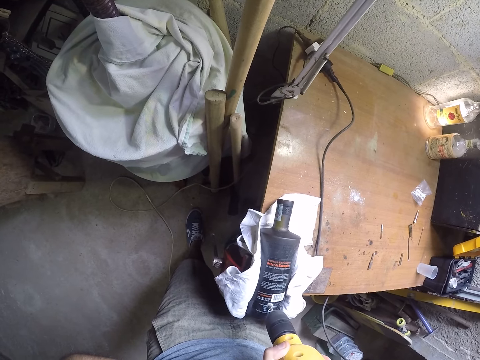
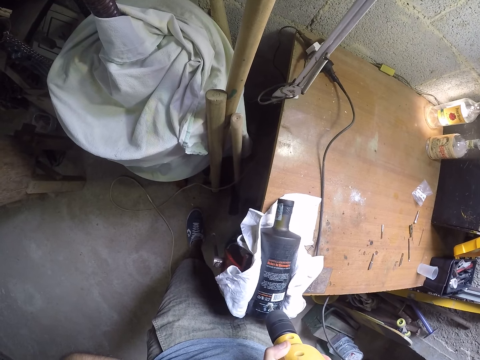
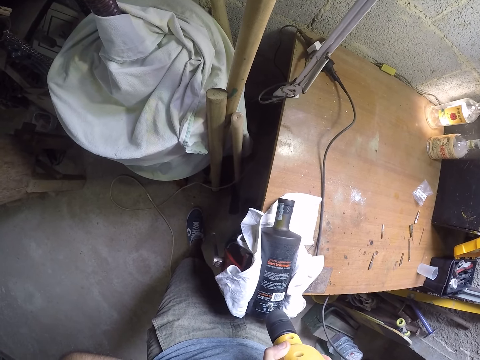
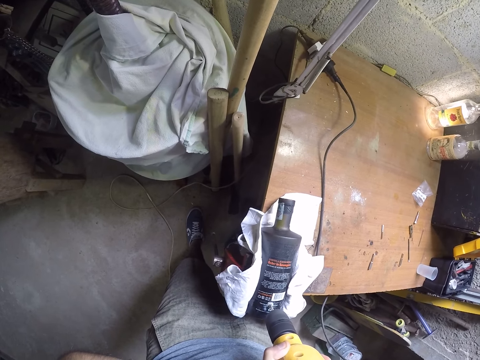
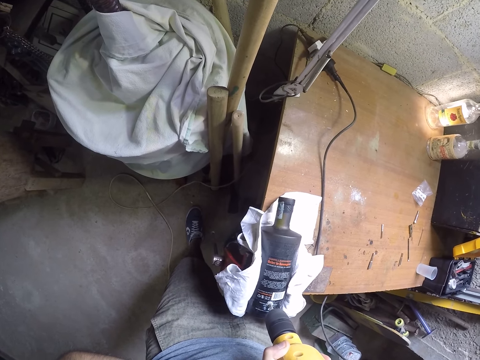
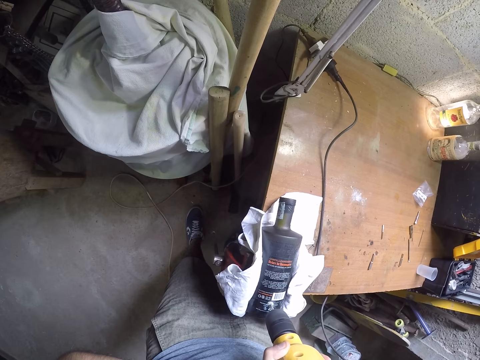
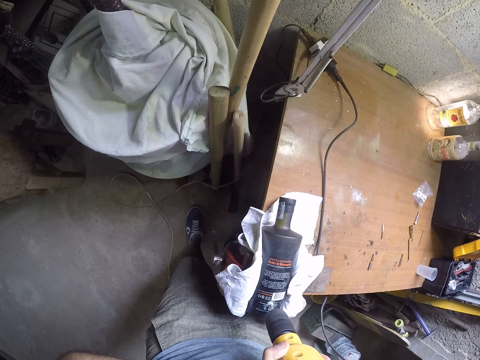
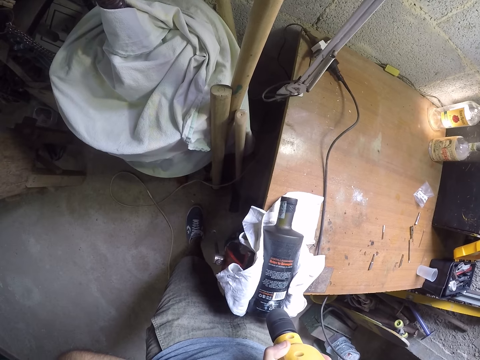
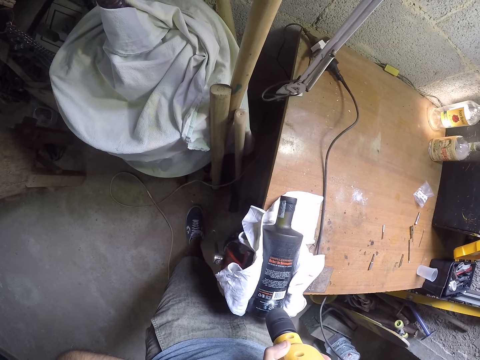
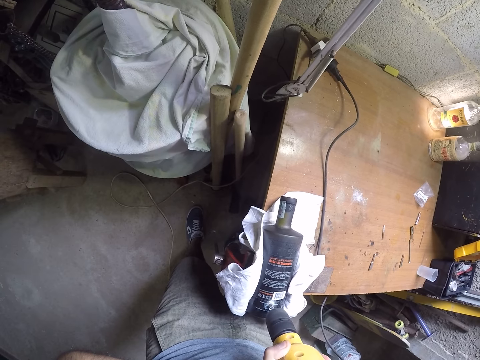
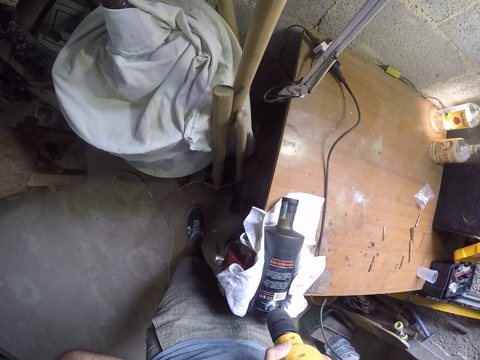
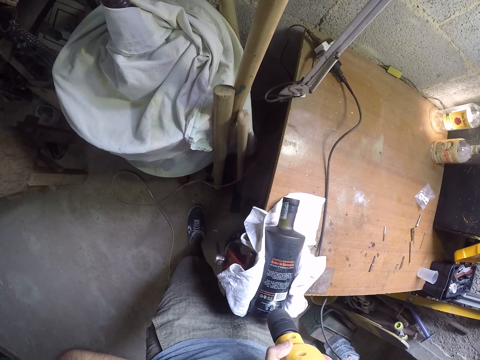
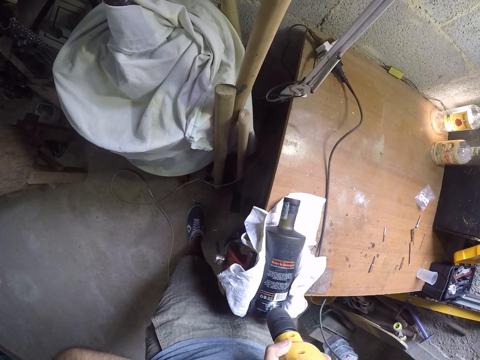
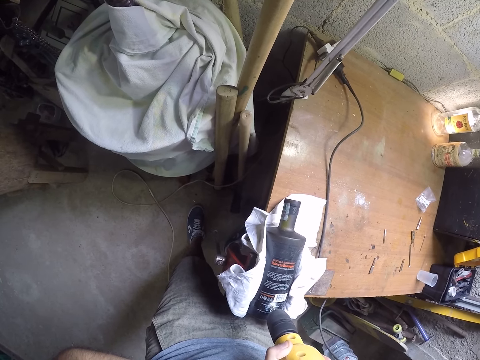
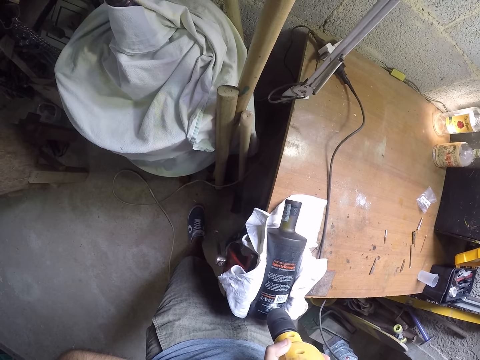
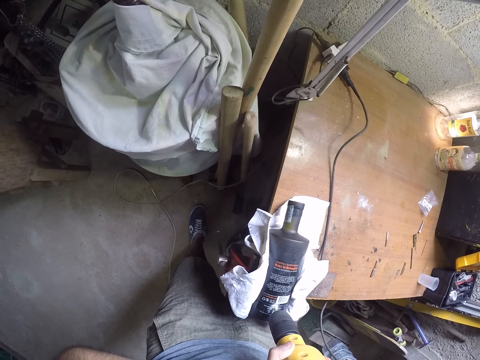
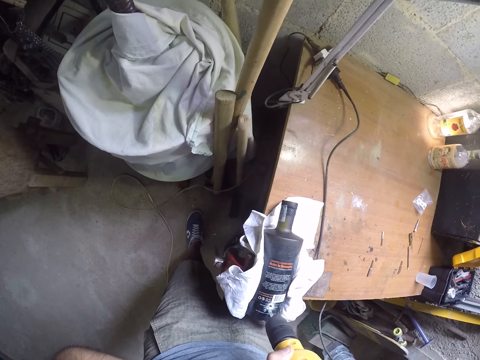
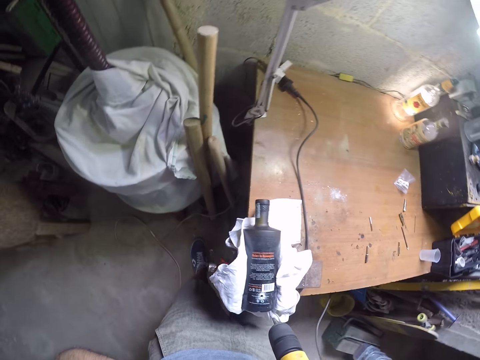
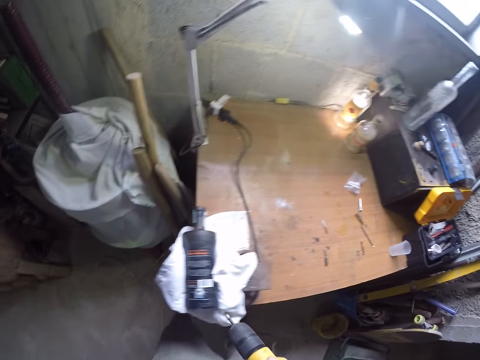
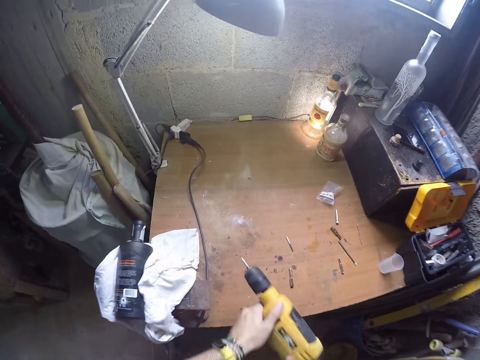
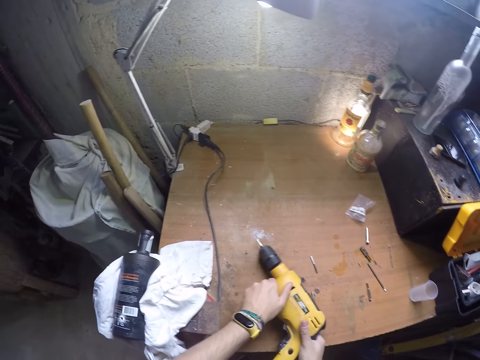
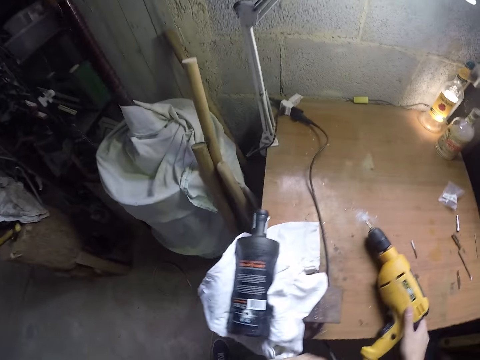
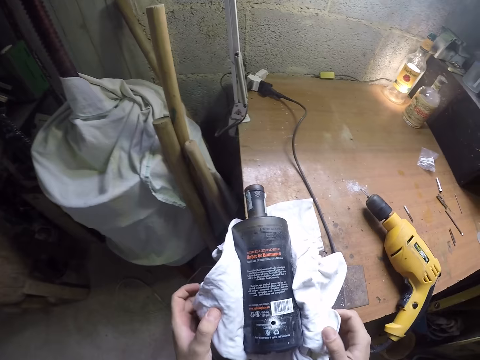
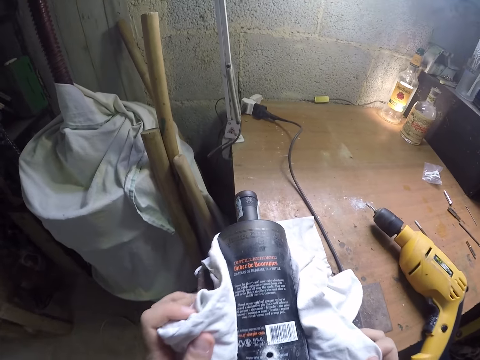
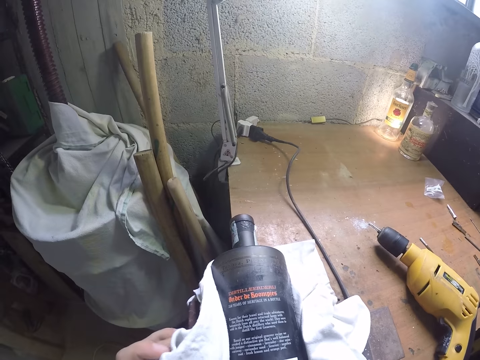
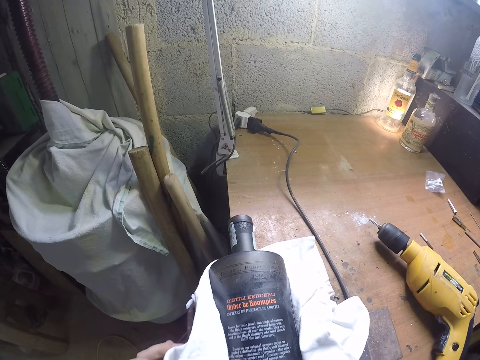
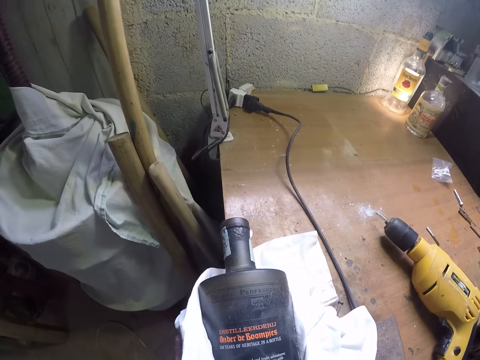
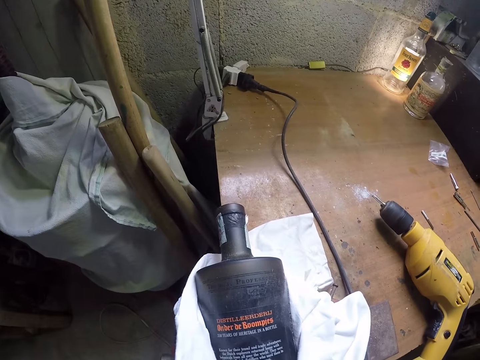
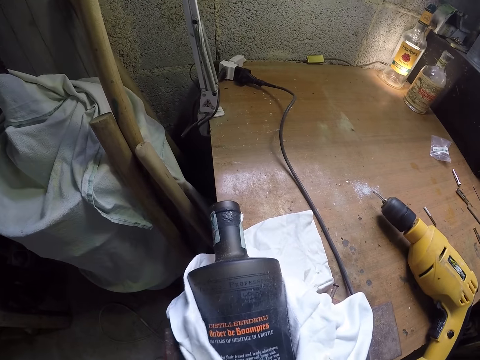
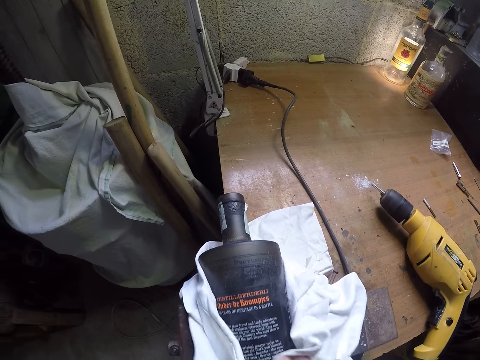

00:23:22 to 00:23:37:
The camera wearer removes the driller from the hole of the bottle. He drops the drill on the table with both hands. He cleans the bottle with the napkin on the table with both hands. He holds a piece of cloth beneath the bottle with both hands. He blows the dirt from the bottle with his mouth.

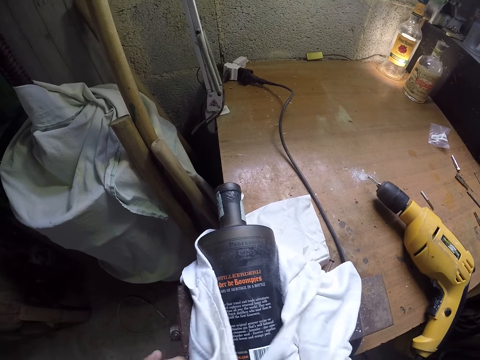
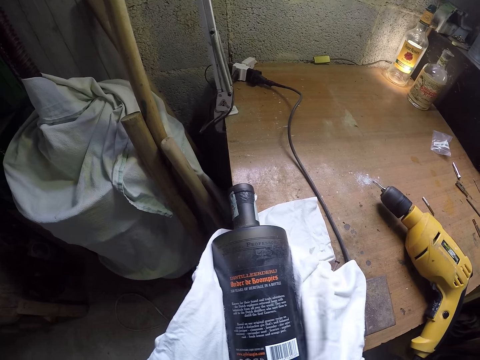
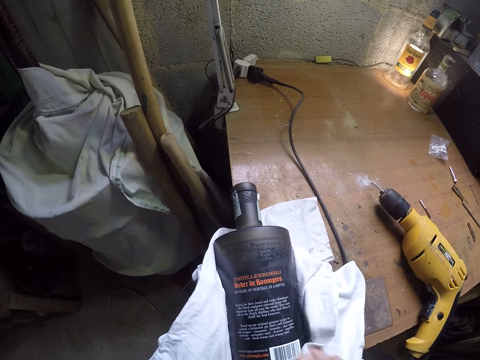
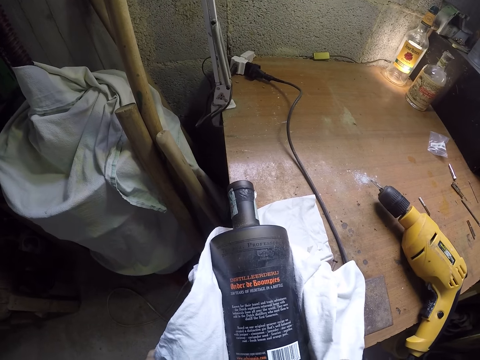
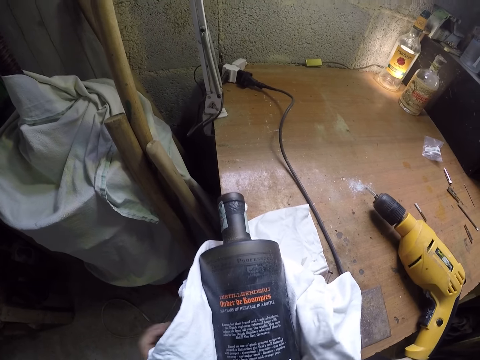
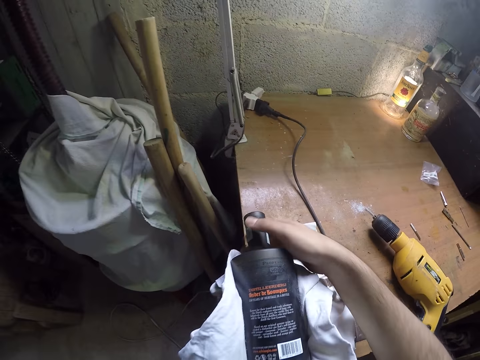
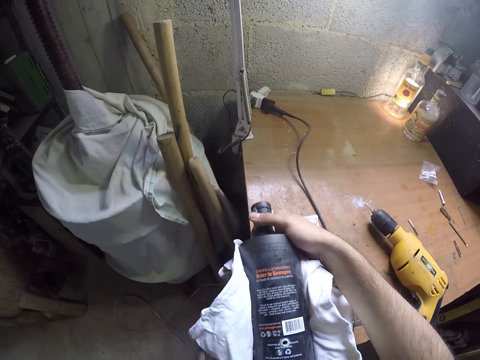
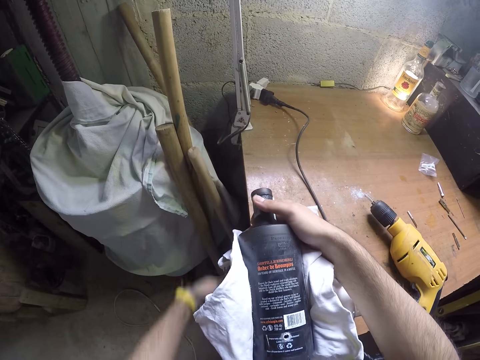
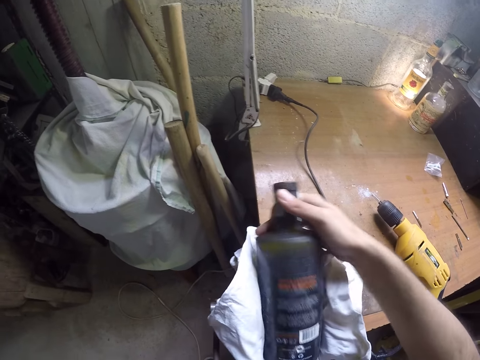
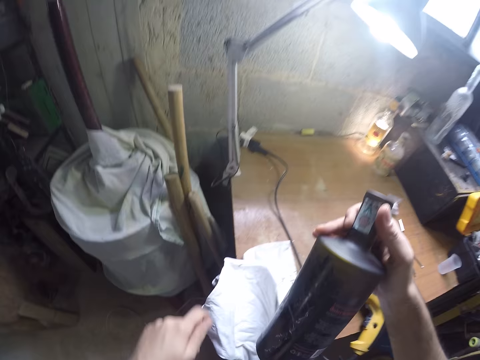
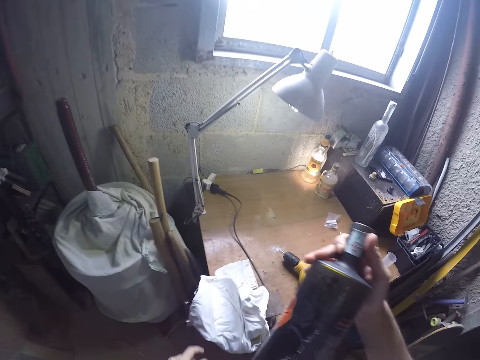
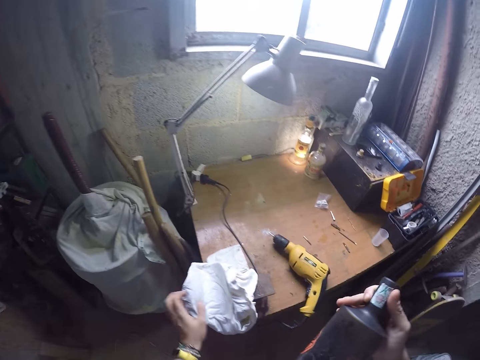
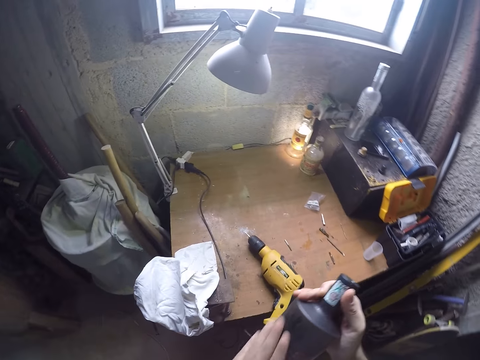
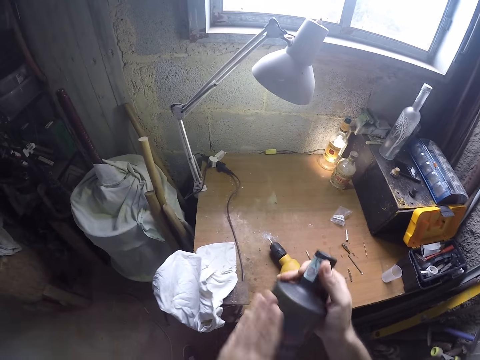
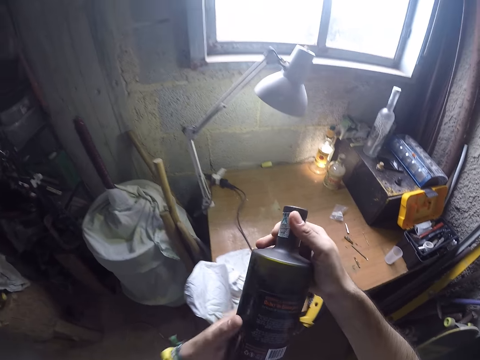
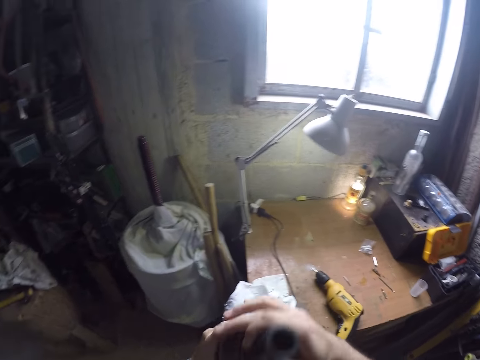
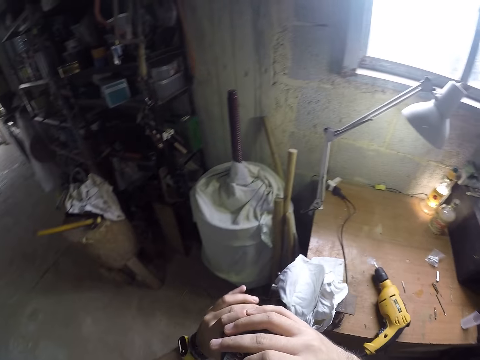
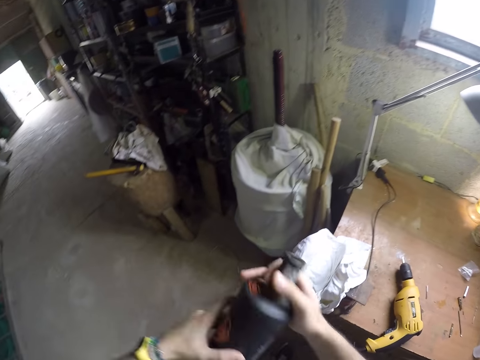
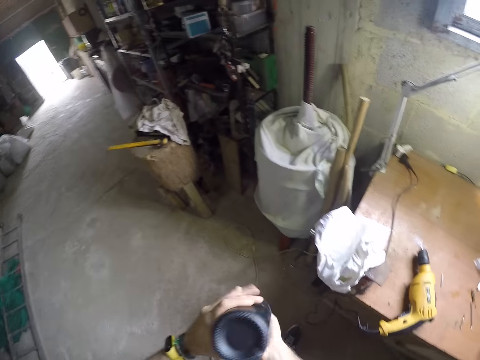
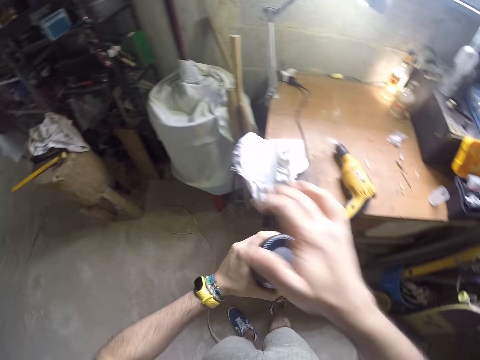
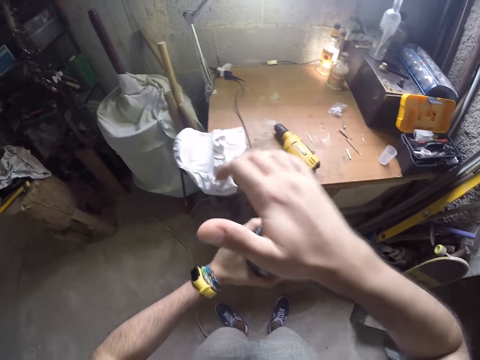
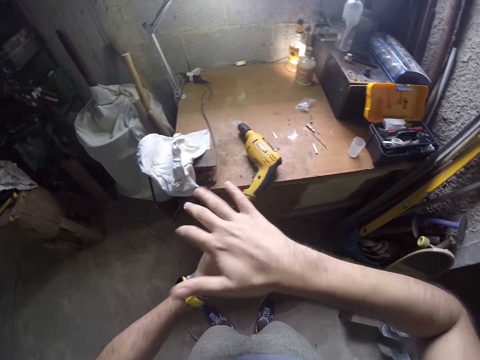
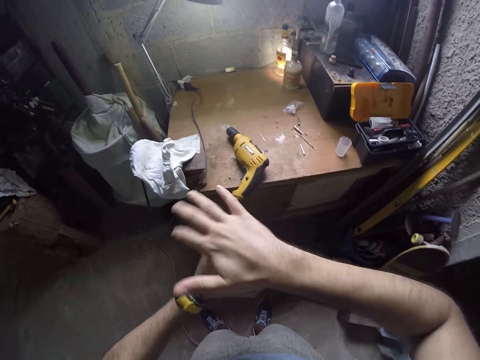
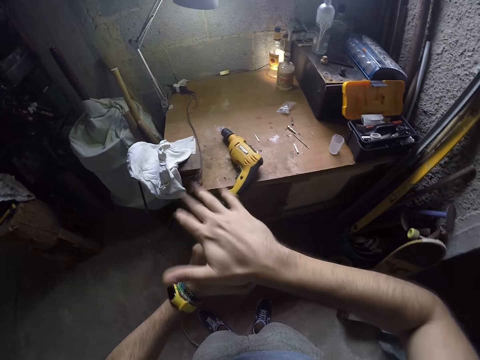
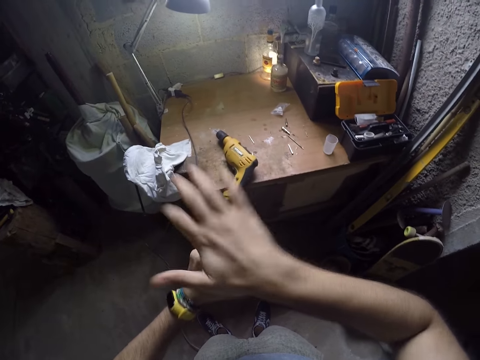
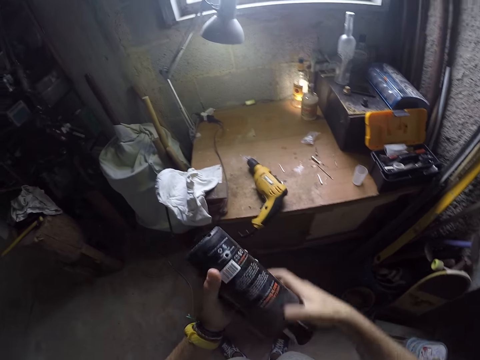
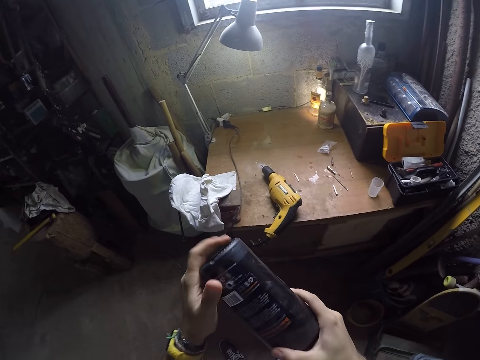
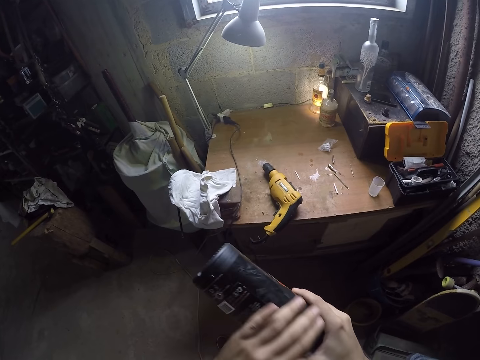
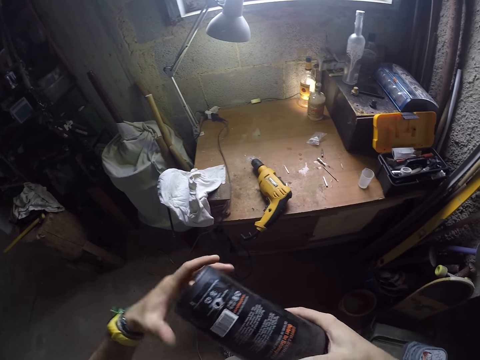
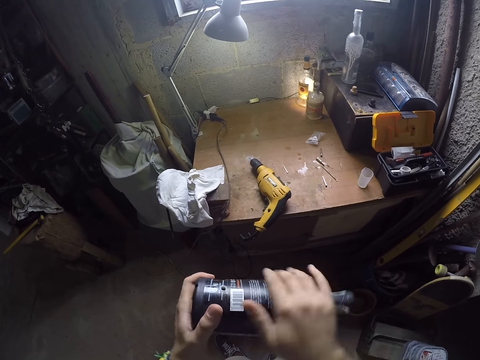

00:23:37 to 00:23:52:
The camera wearer wipes the dirt with a white piece of cloth beneath the bottle. He picks up the bottle from the table with his right hand. He turns a vice with his left hand. He holds the bottle with his right hand. He swings his left hand. He dusts the bottle with his left hand. He holds the bottle with both hands. He turns the bottle upside down with both hands. He hits the bottle at the bottom with his right hand palm. He holds the bottle with both hands. He dusts the bottle with both hands. He holds the bottom of the bottle with his left hand.
